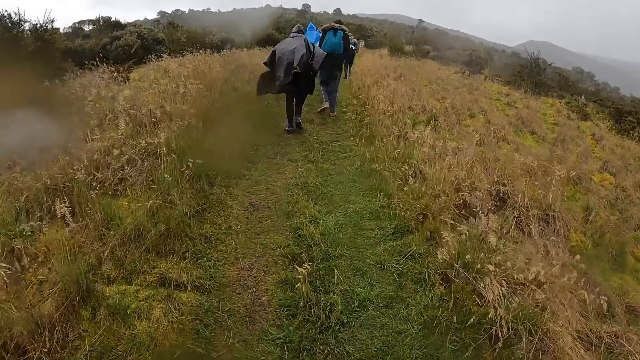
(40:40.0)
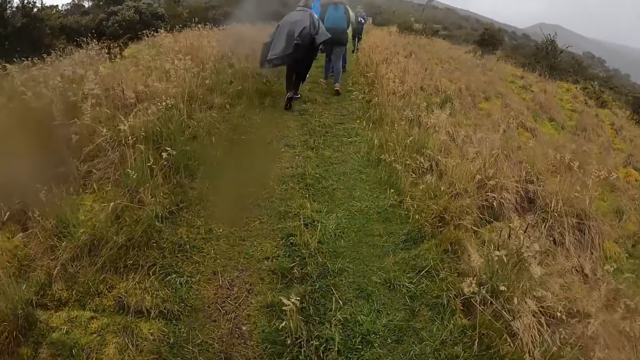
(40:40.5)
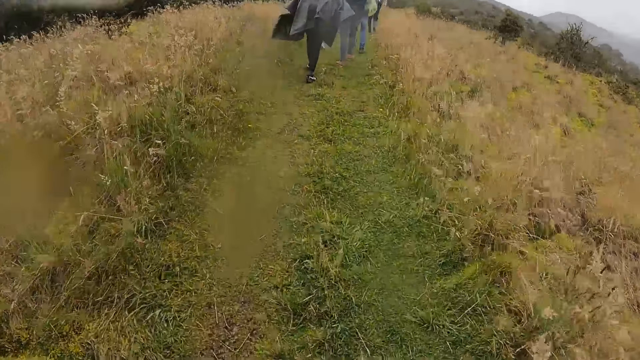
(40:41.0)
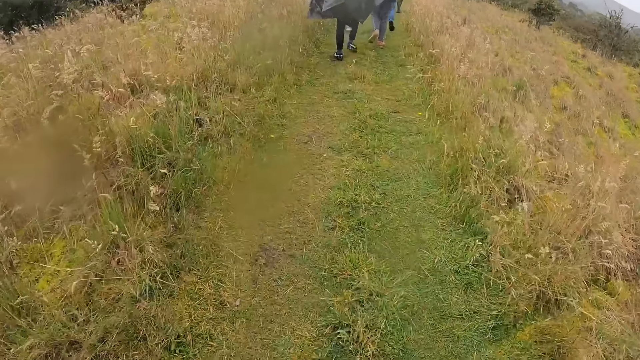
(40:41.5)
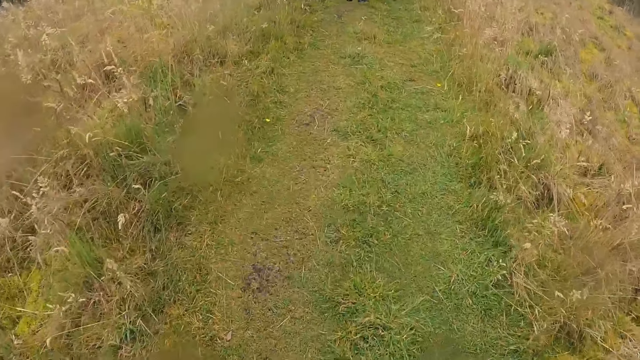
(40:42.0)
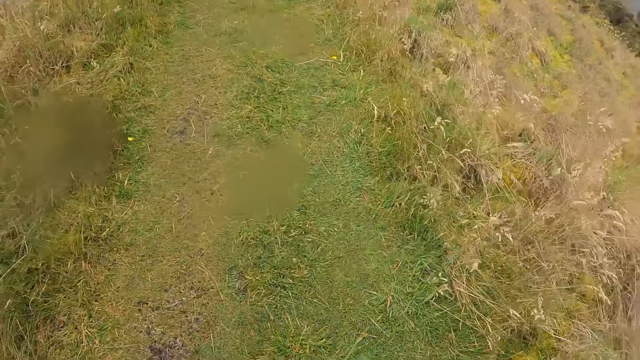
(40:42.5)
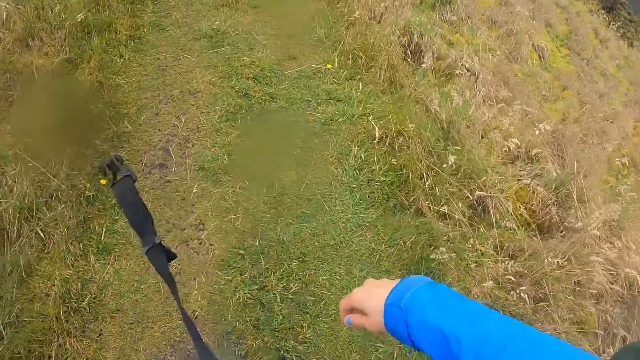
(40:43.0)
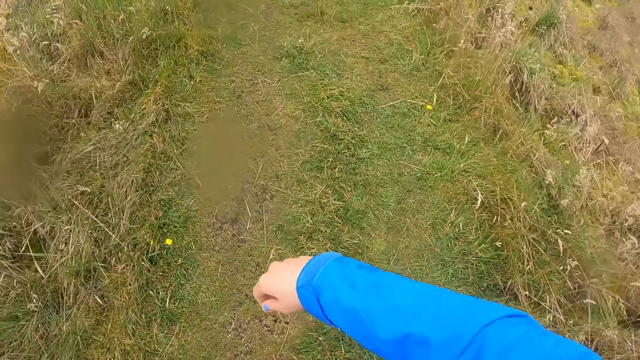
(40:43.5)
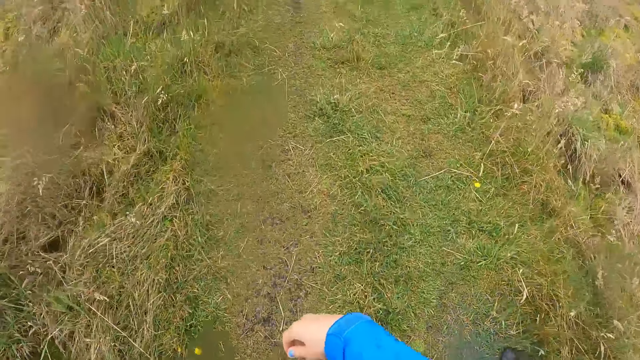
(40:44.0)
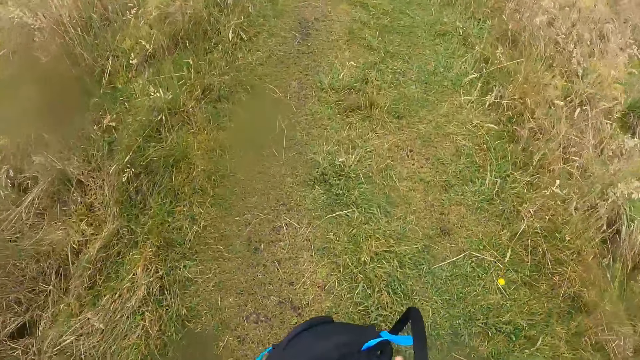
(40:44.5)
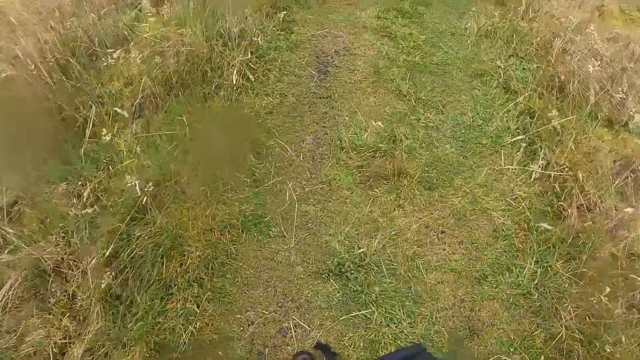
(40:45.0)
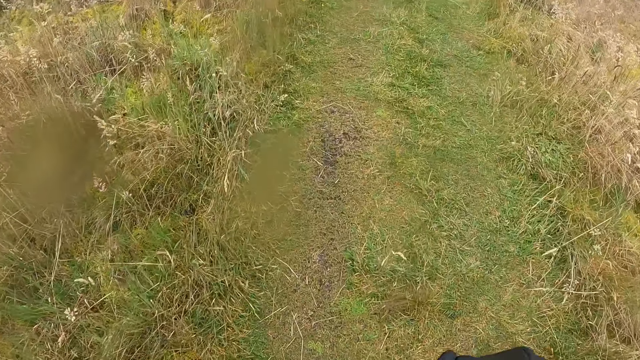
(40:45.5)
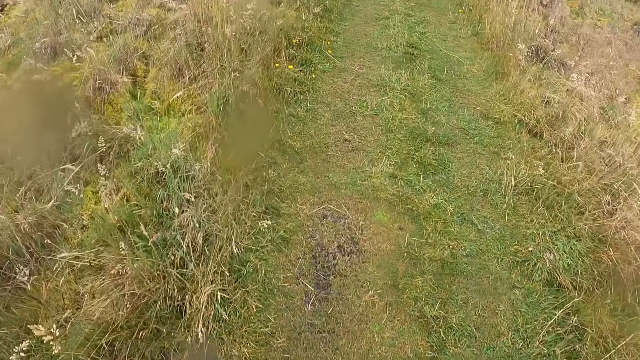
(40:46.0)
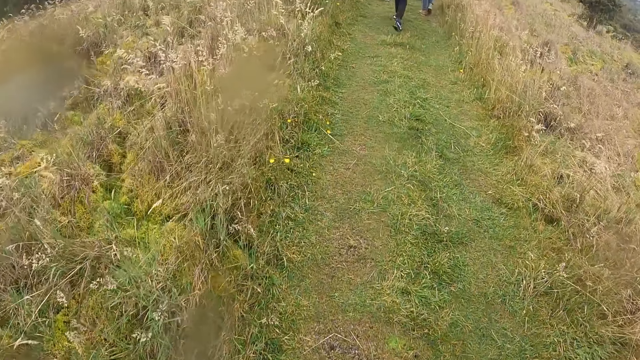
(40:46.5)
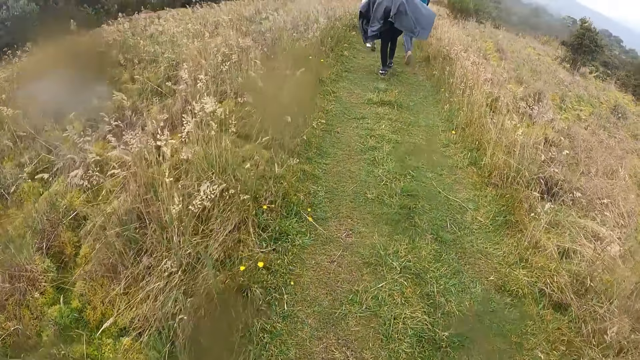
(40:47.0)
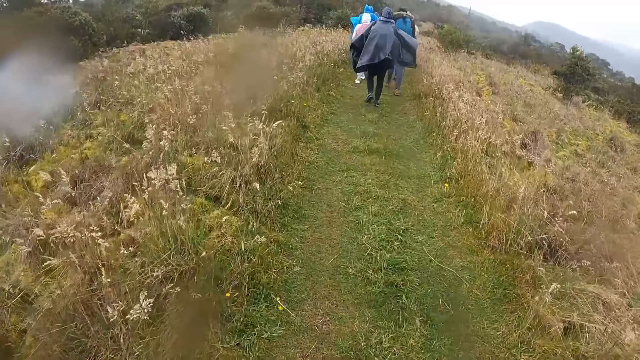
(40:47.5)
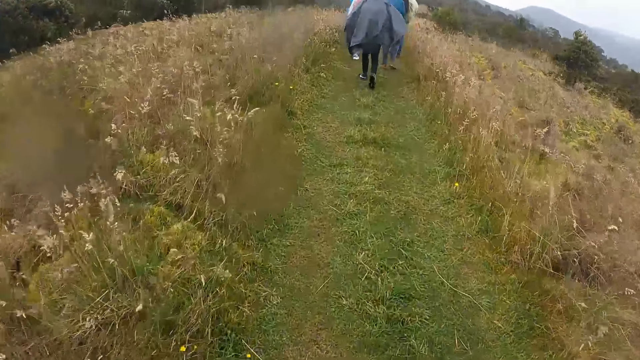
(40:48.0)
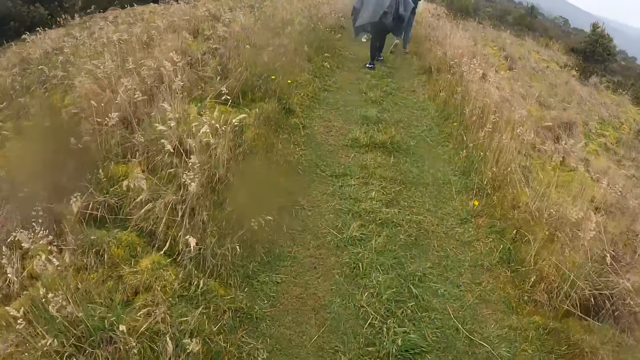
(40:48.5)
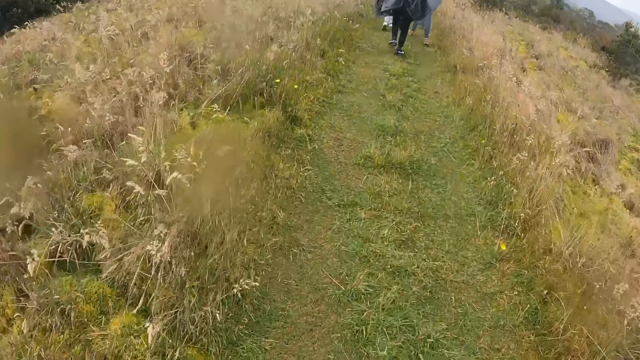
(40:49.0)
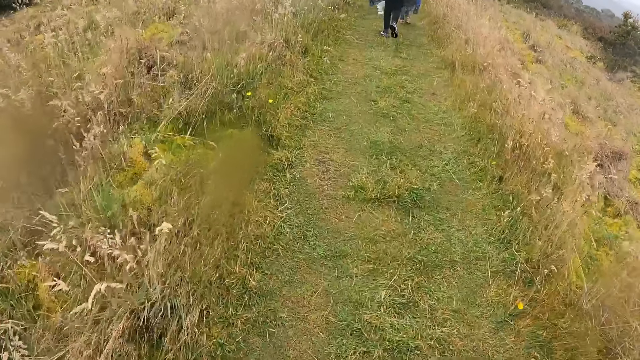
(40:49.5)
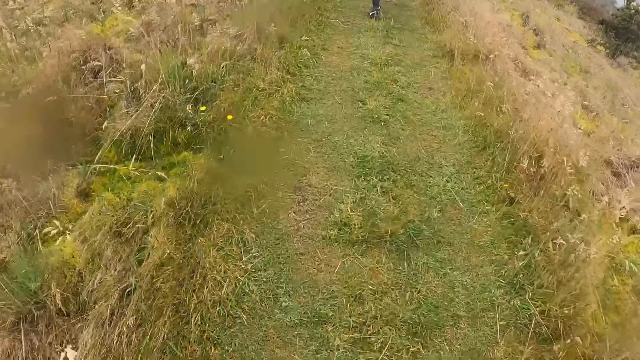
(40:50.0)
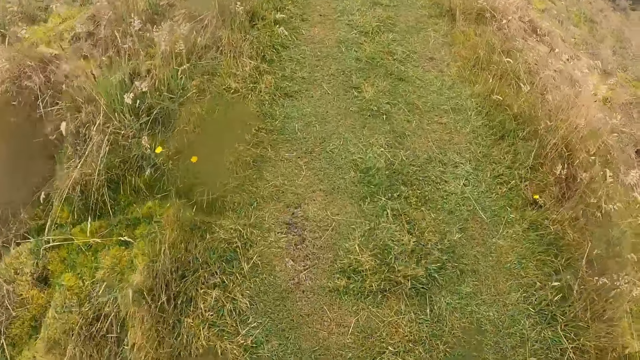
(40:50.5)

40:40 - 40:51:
The camera wearer stretches out her right hand. She removes a bag and holds the bag.

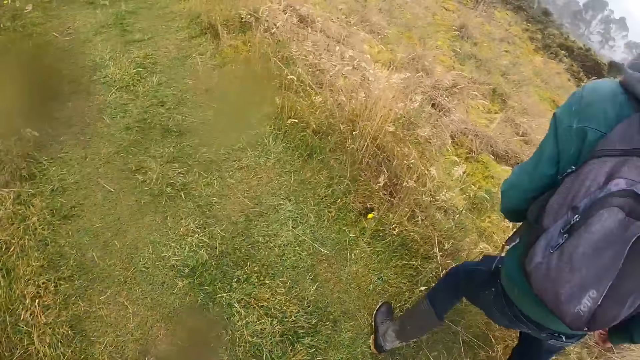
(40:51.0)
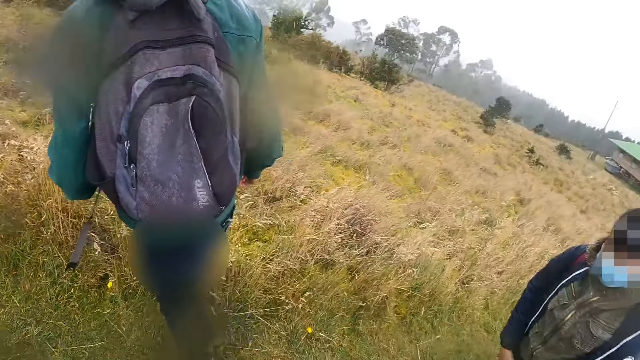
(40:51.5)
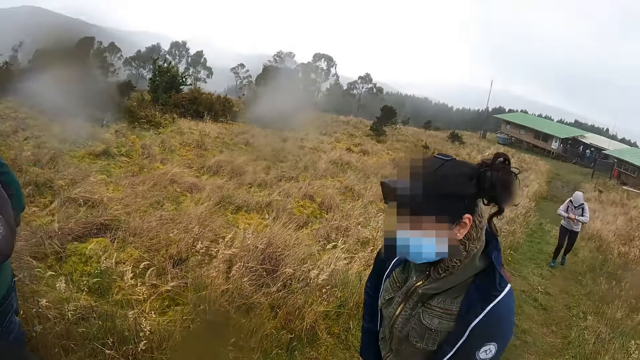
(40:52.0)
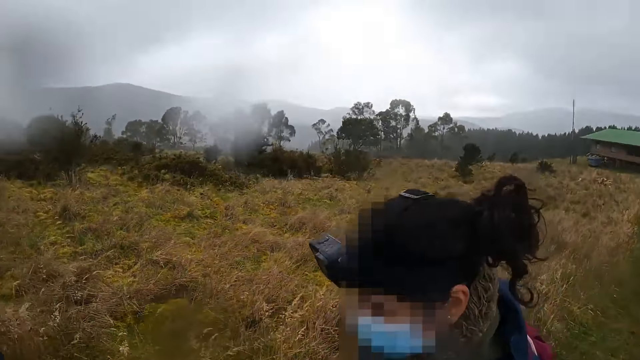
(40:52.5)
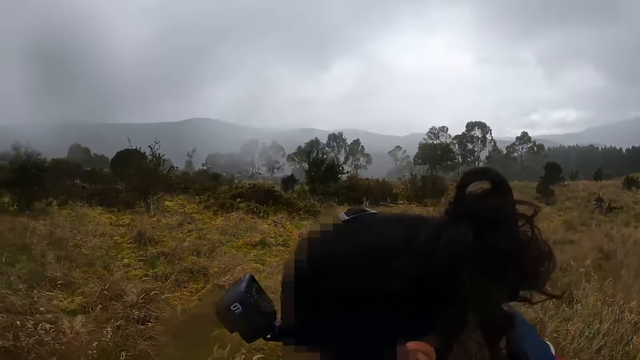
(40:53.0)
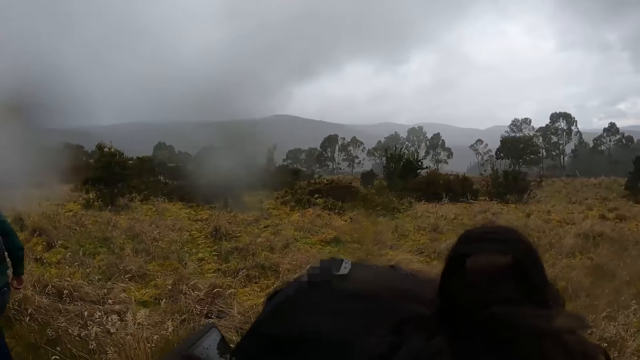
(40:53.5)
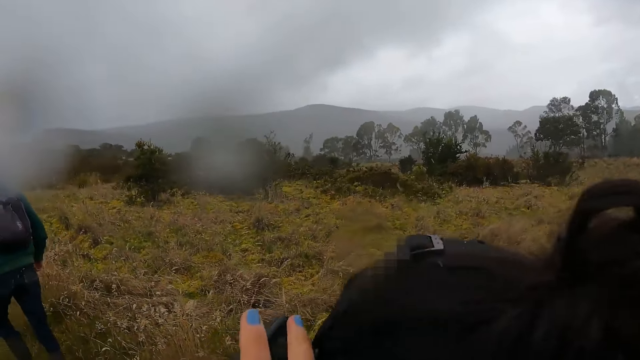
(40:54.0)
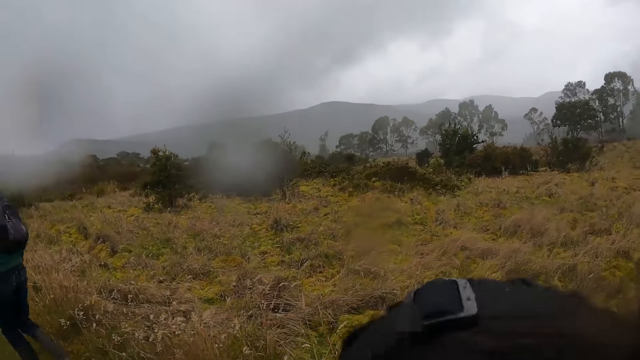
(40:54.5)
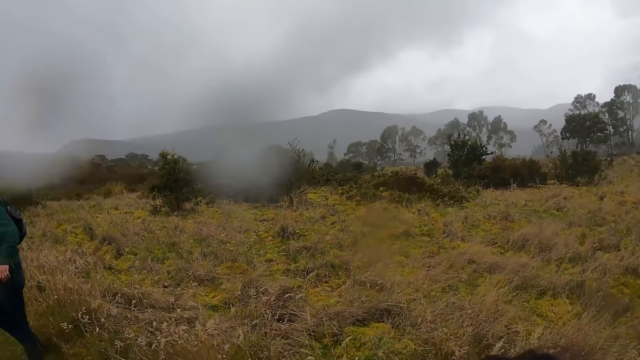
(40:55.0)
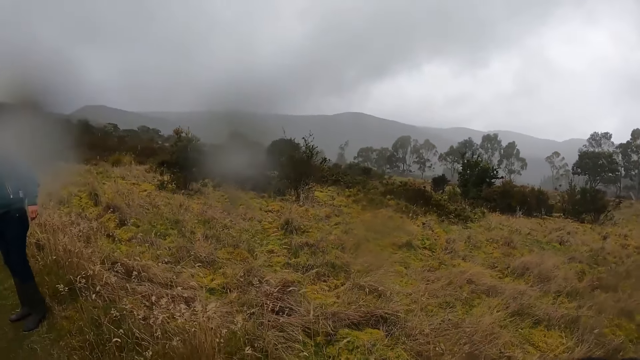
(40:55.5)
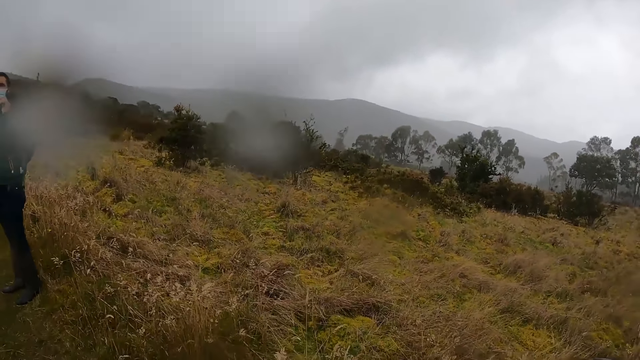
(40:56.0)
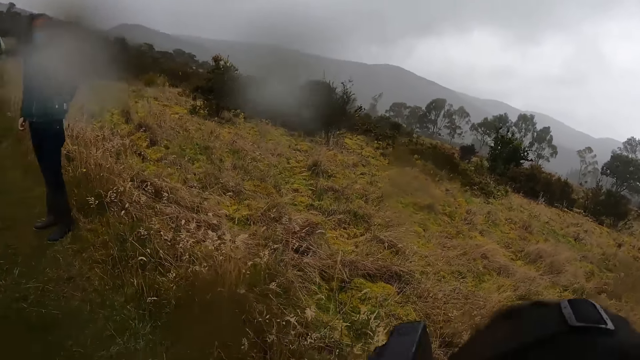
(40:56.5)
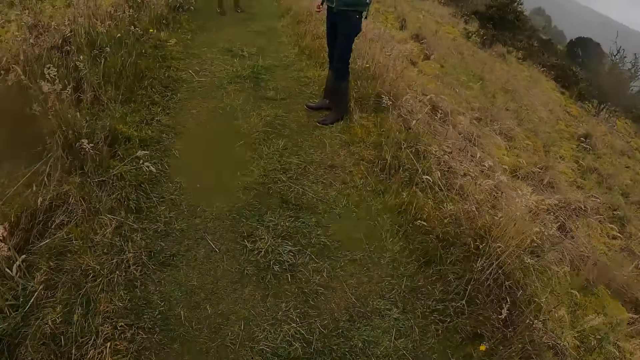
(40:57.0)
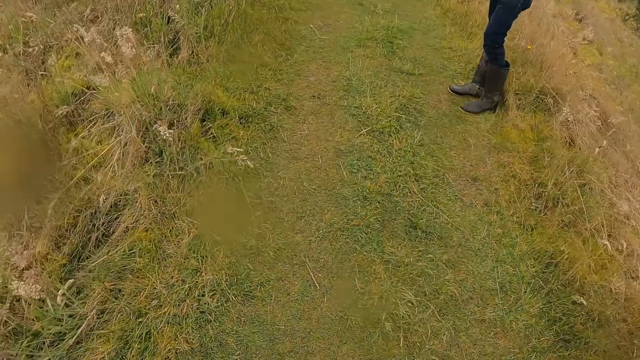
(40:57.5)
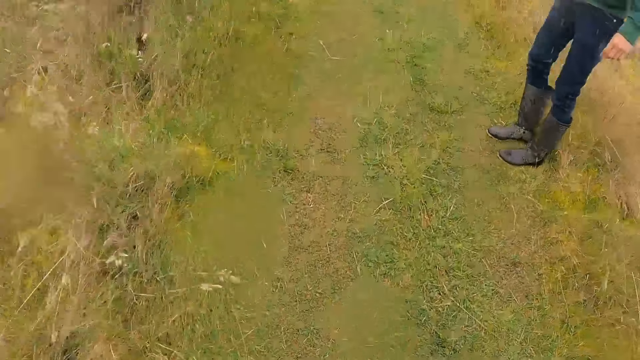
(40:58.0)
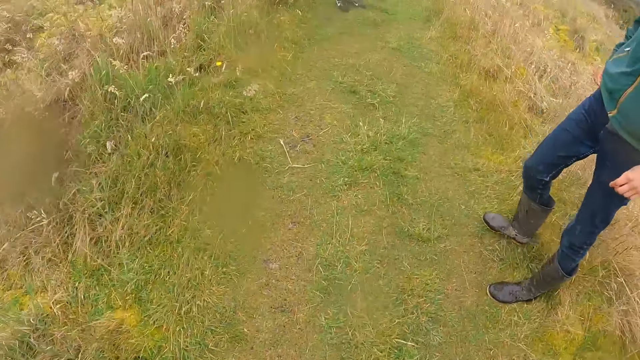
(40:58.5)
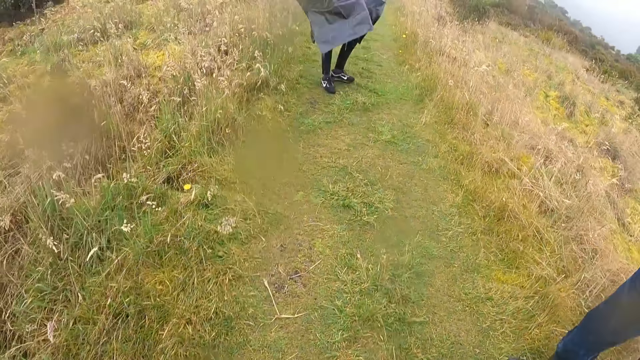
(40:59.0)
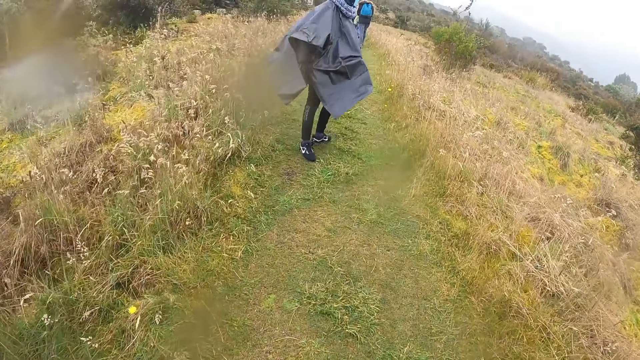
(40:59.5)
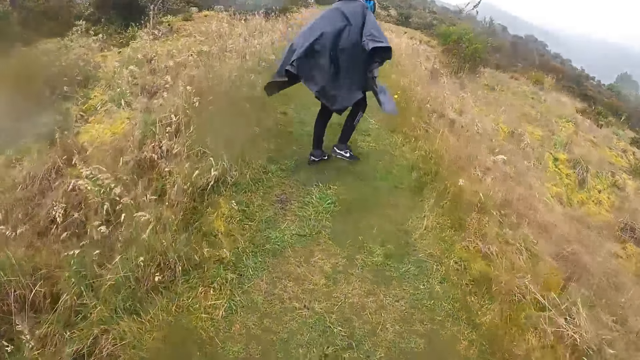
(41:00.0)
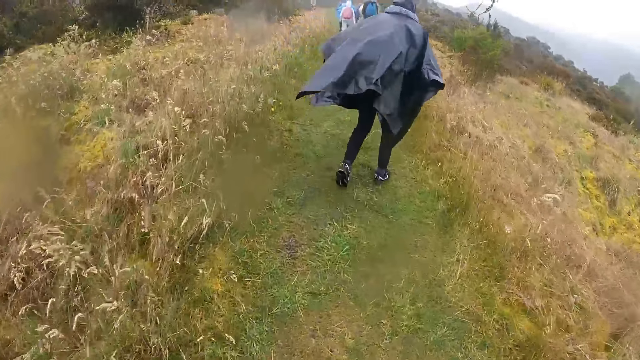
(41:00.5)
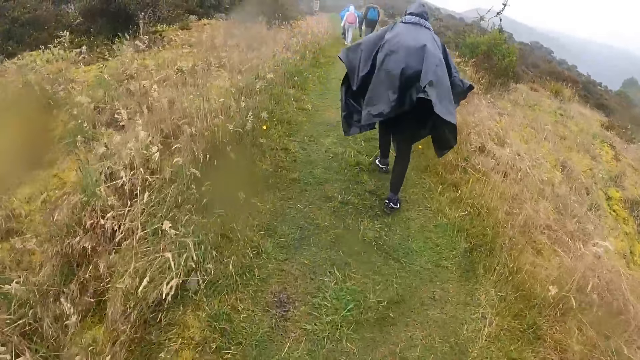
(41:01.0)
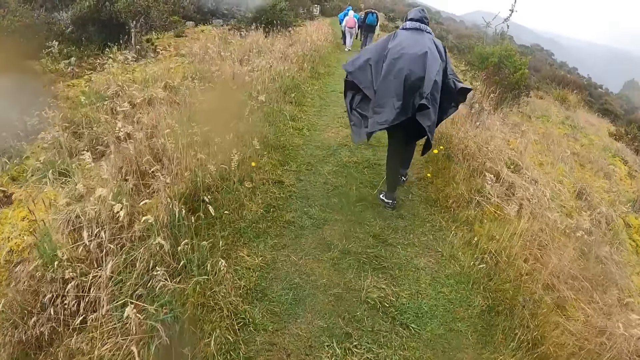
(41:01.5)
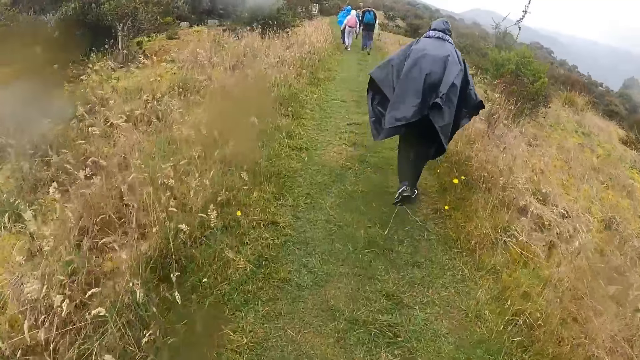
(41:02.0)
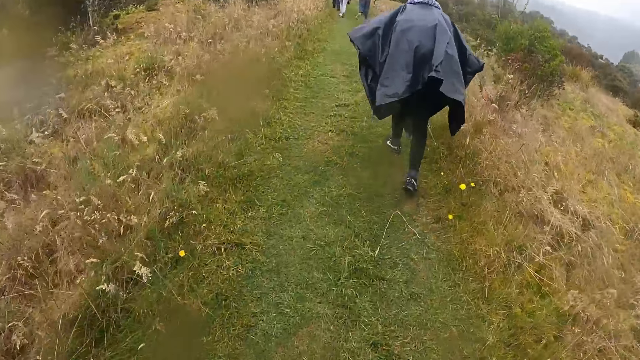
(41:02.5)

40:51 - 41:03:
The camera wearer operates the camera on a woman's head. They walk through the field.
